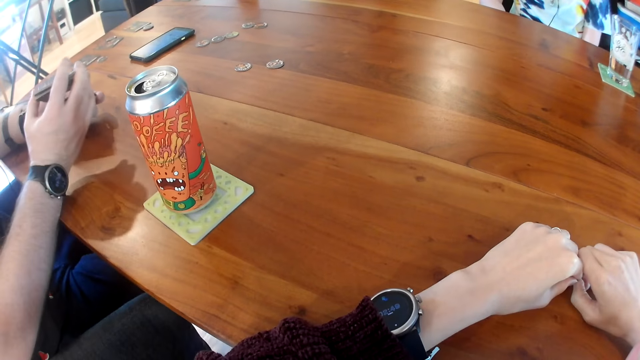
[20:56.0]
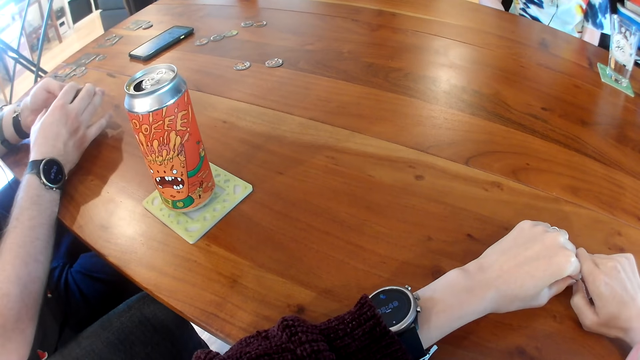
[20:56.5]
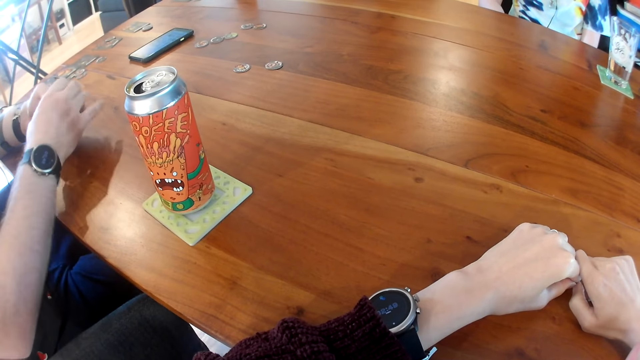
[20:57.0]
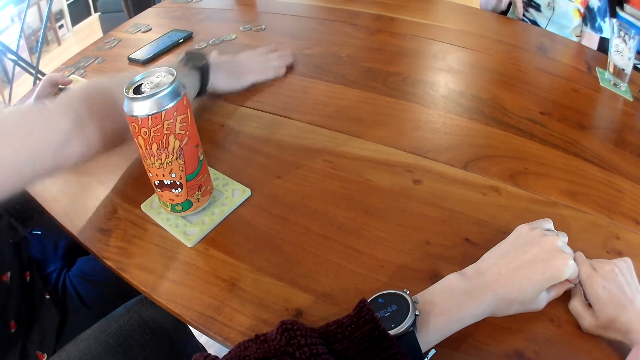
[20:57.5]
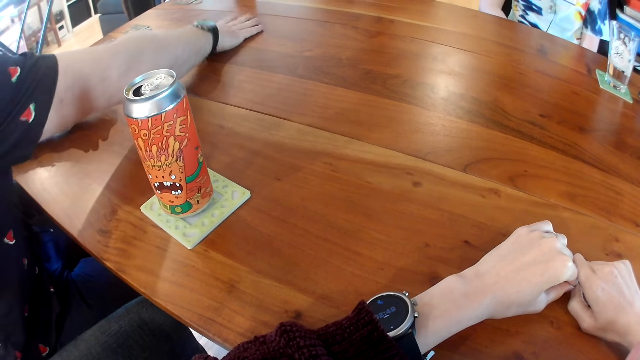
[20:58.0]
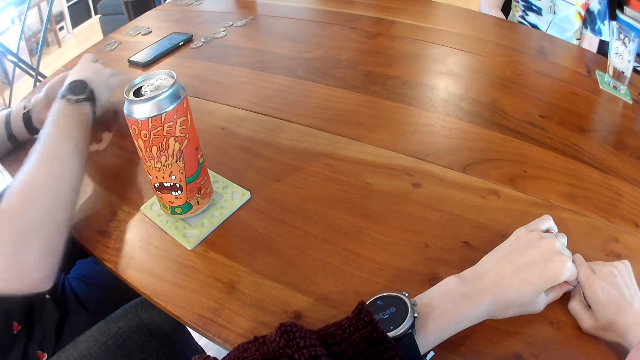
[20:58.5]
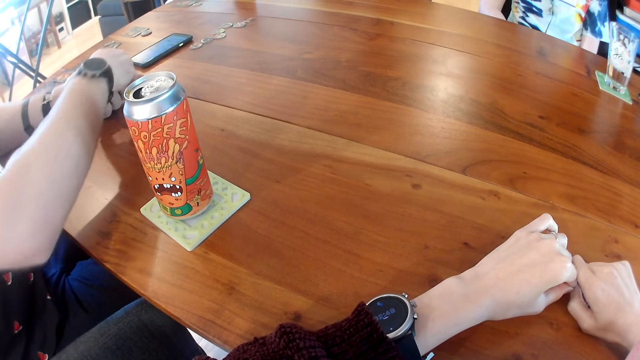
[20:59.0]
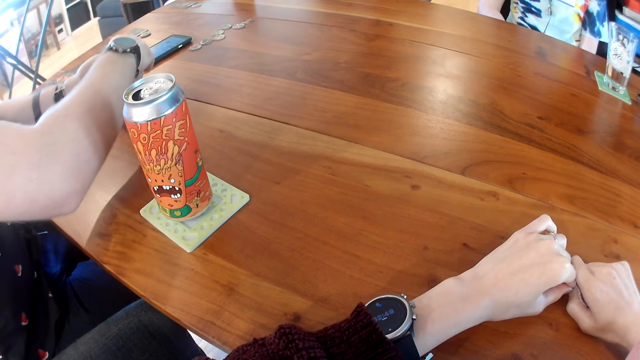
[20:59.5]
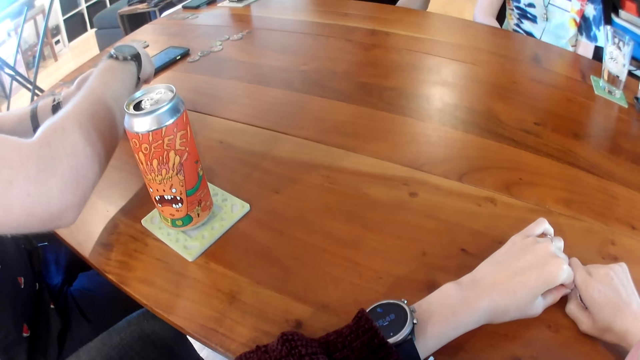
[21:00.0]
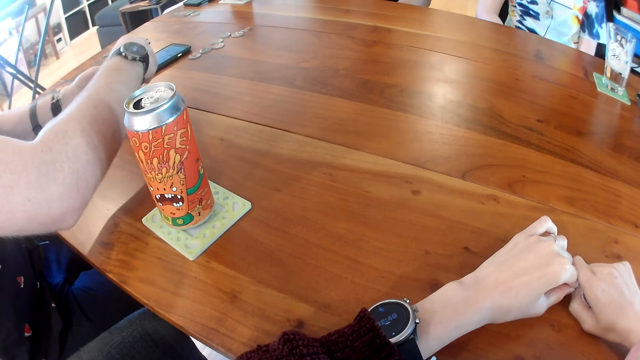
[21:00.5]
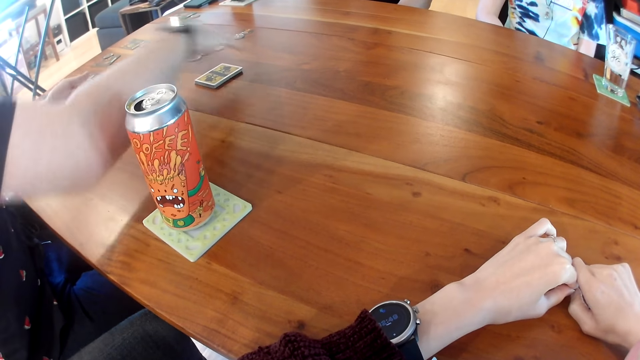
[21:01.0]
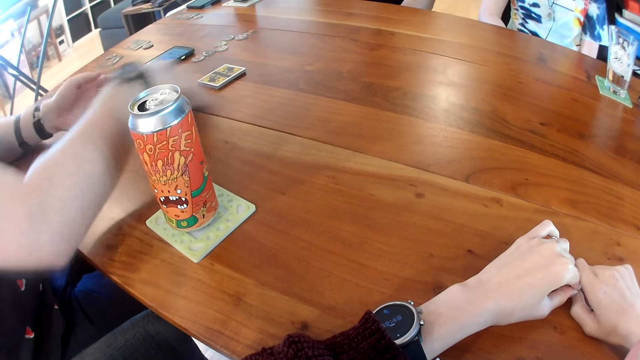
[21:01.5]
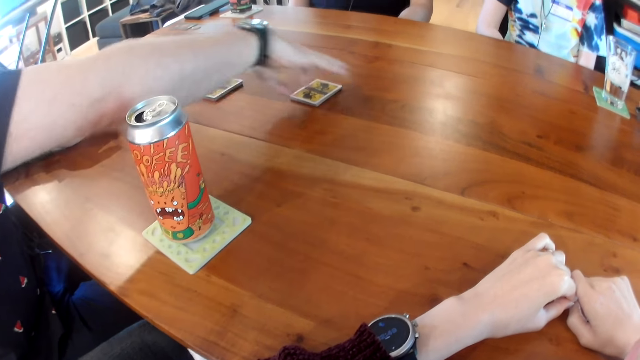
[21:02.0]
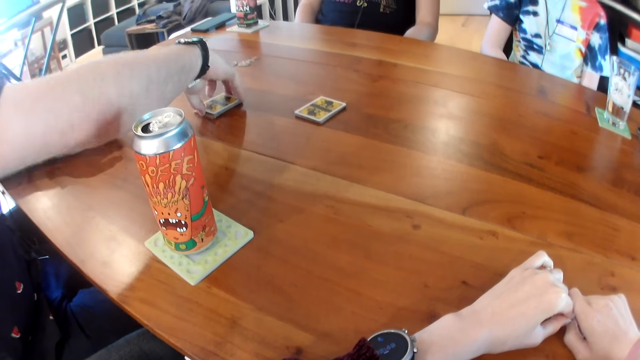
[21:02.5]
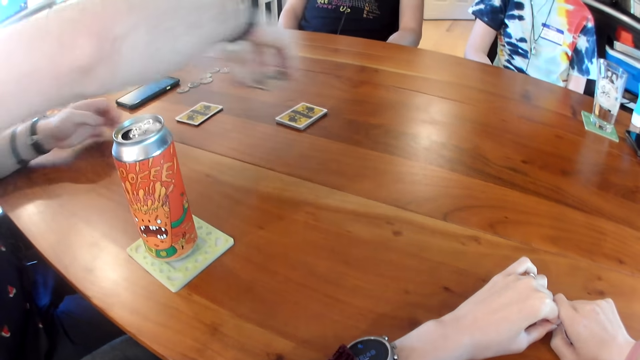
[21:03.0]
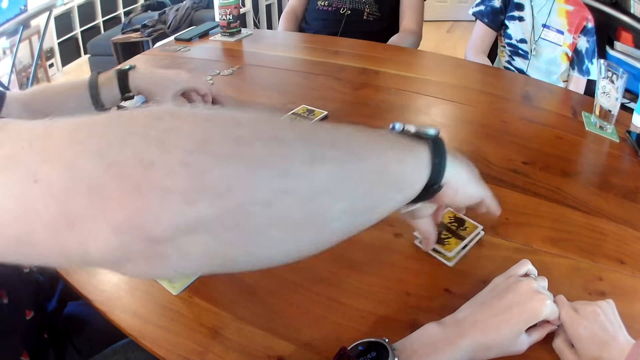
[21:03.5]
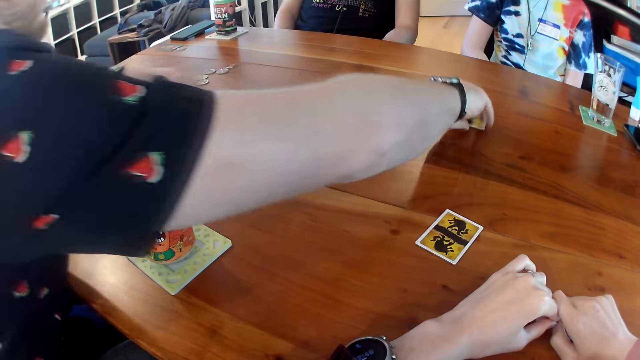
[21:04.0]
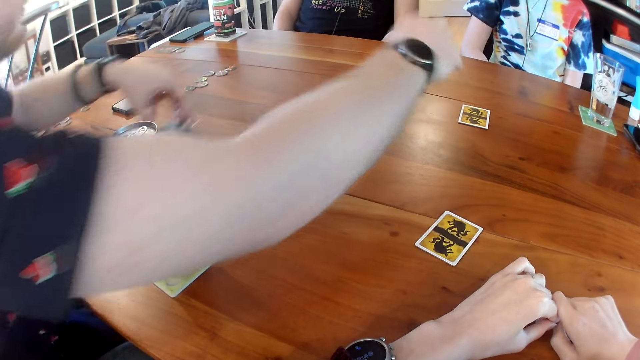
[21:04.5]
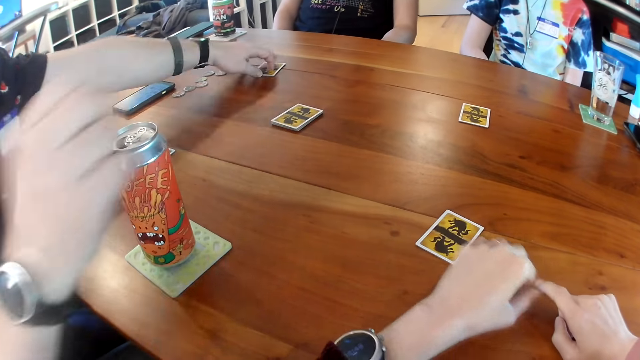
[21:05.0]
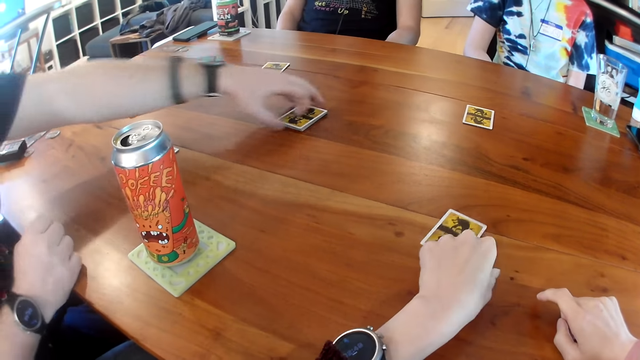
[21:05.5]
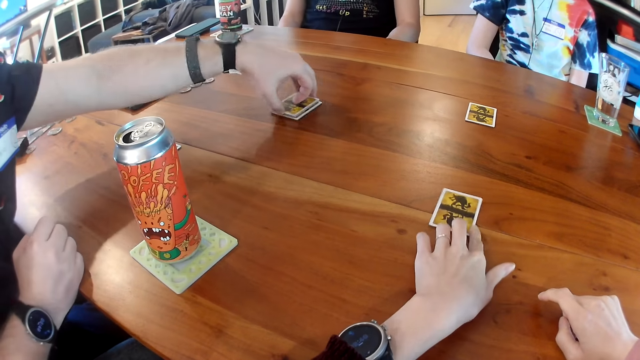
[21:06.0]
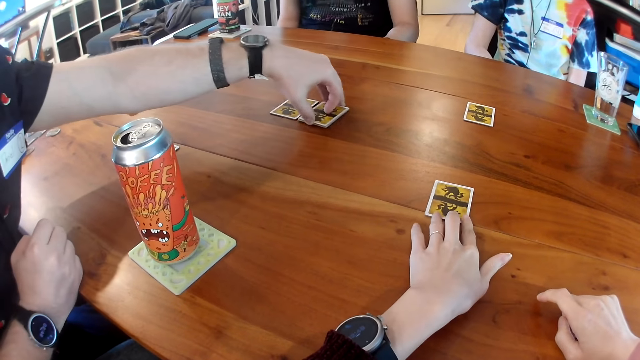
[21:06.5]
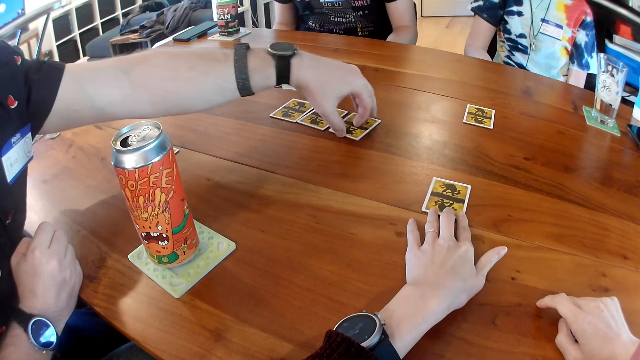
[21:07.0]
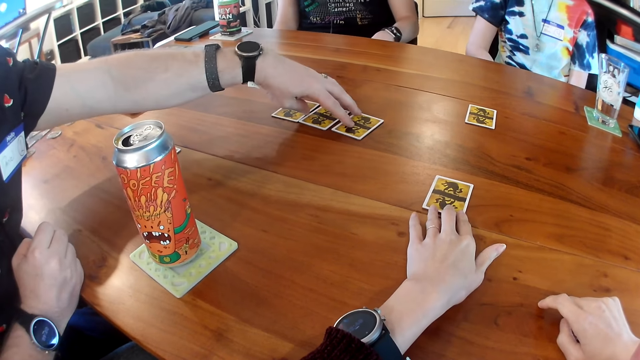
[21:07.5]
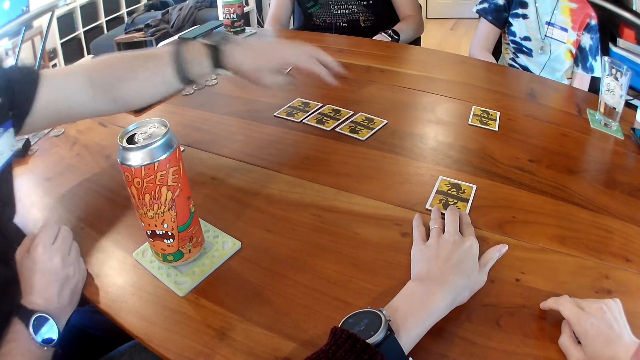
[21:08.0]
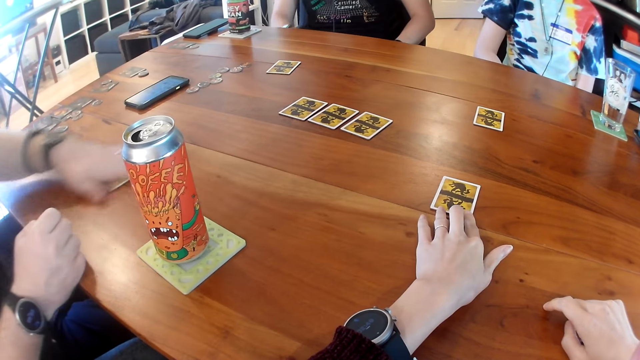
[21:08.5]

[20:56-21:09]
A man moves the round pieces on the table with his right hand. He takes some cards from his left hand with his right hand. He arranges the cards on the table. He places the cards on the table with his right hand. He takes the cards from his left hand with his right hand. He places the cards on the table with his right hand. He picks up the cards from the table with his right hand. He picks a card from the table with his left hand. He places a card on the table with his right hand. He places a card on the table with his right hand again. He places the card on the table with his left hand. He picks up the cards from the table with his left hand. The camera wearer holds the card on the table. She adjusts the card on the table with her left hand. The man places the card on the table with his left hand. He places the card on the table with his left hand again. The camera wearer adjusts the card on the table with her left hand.

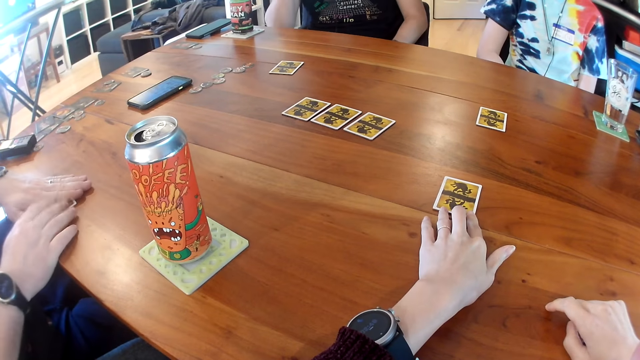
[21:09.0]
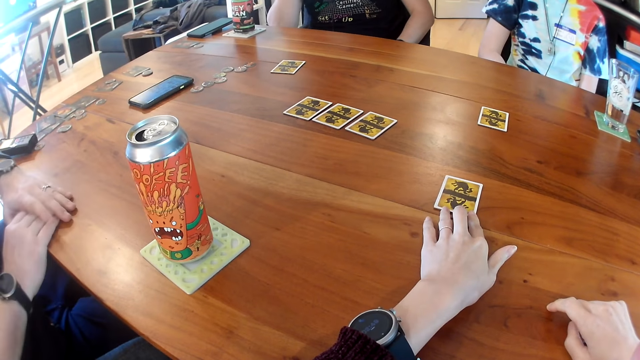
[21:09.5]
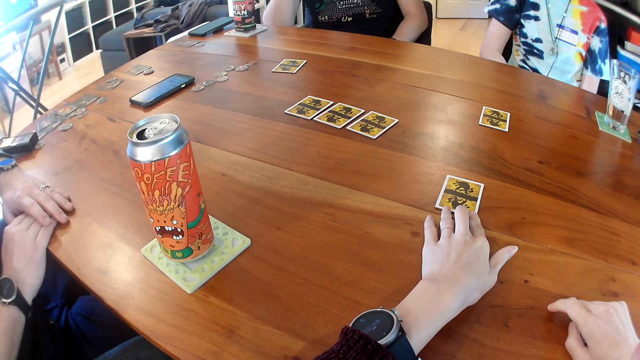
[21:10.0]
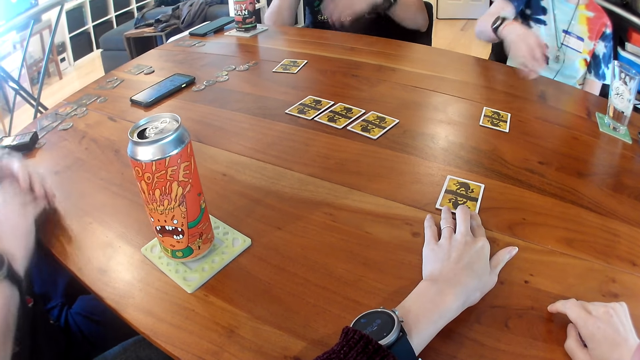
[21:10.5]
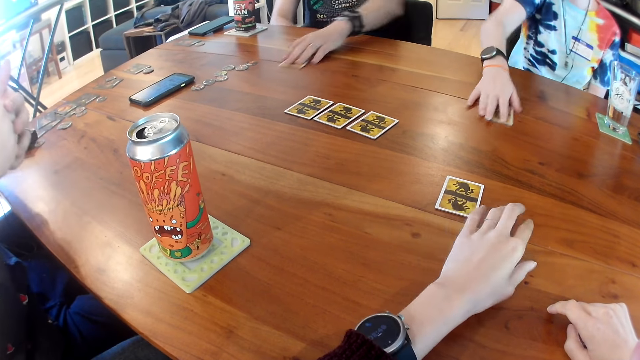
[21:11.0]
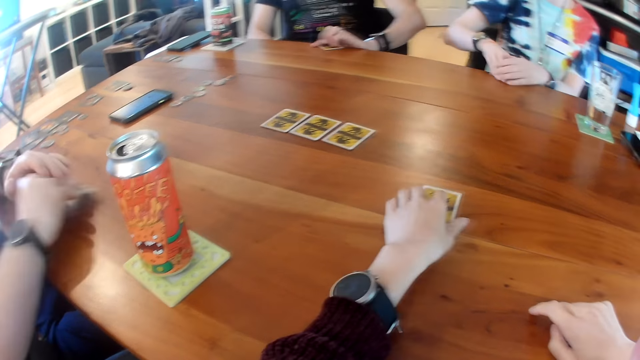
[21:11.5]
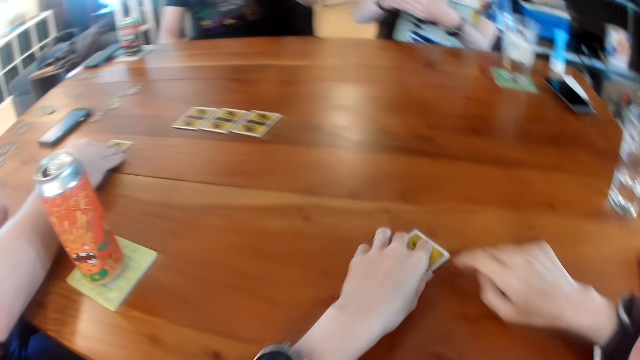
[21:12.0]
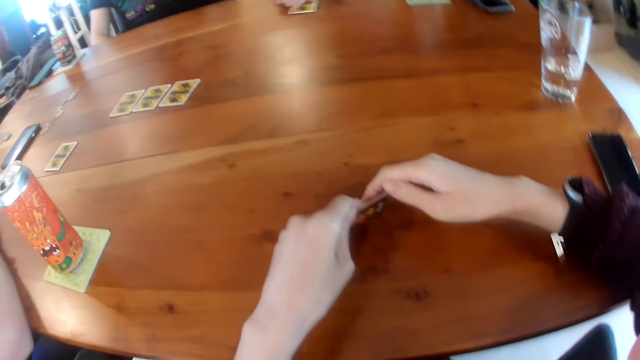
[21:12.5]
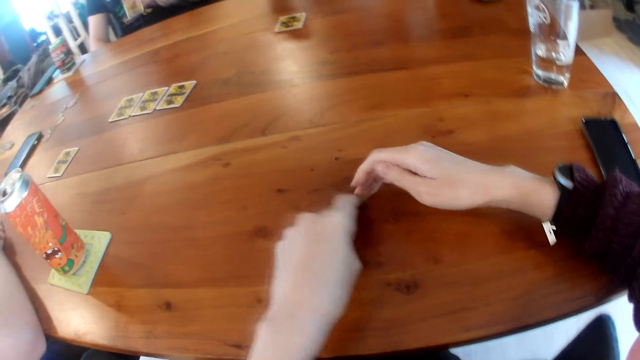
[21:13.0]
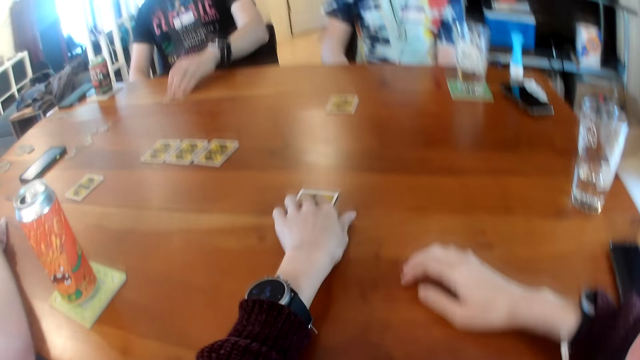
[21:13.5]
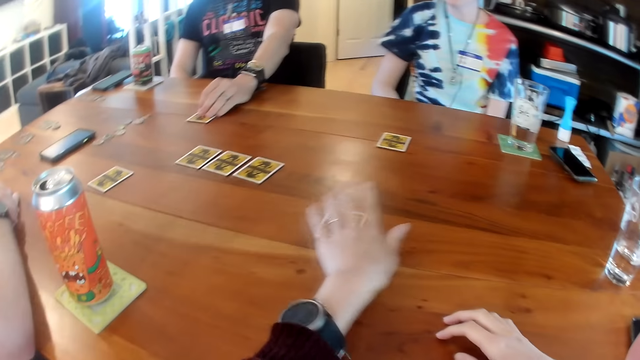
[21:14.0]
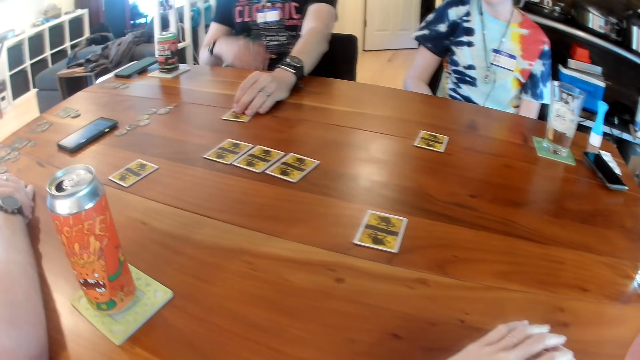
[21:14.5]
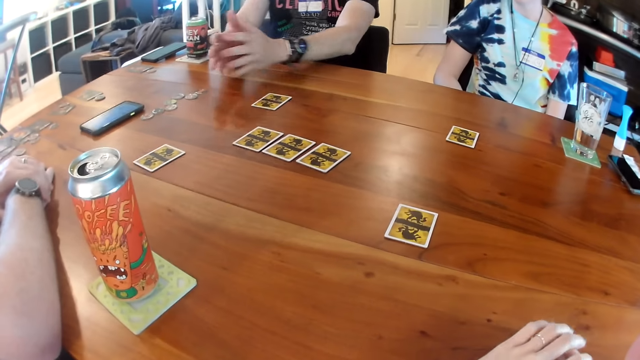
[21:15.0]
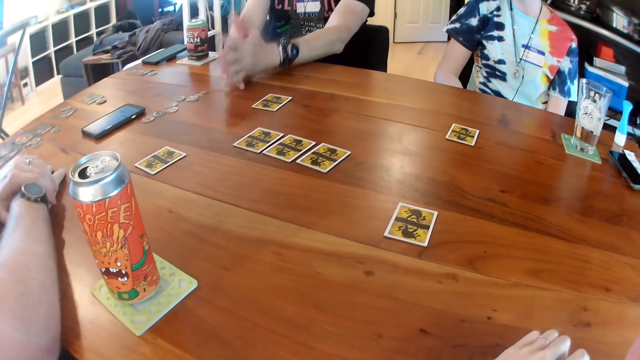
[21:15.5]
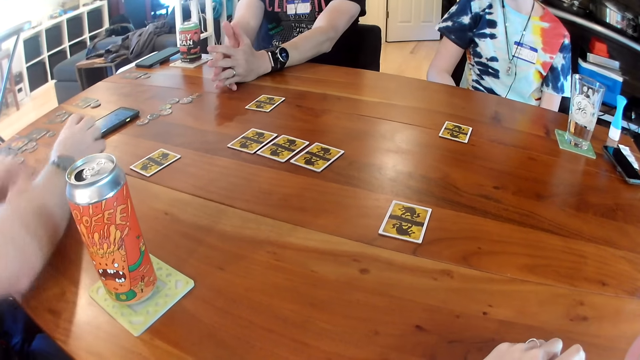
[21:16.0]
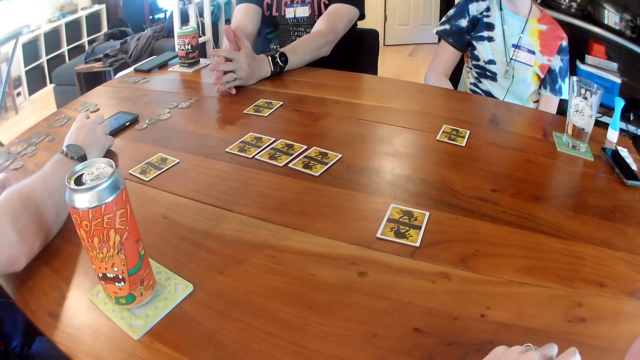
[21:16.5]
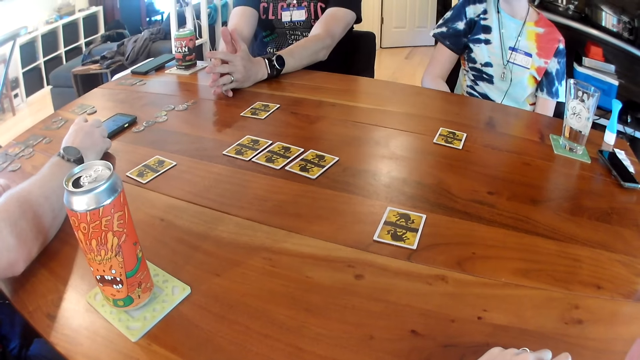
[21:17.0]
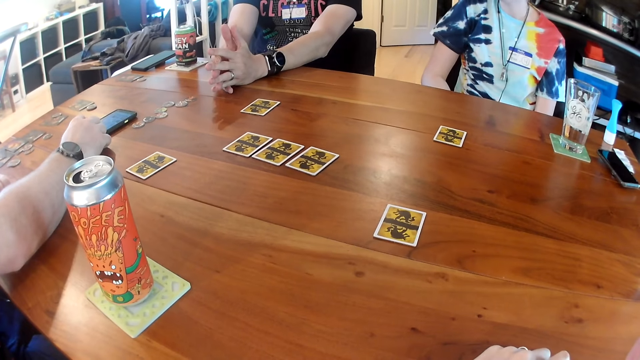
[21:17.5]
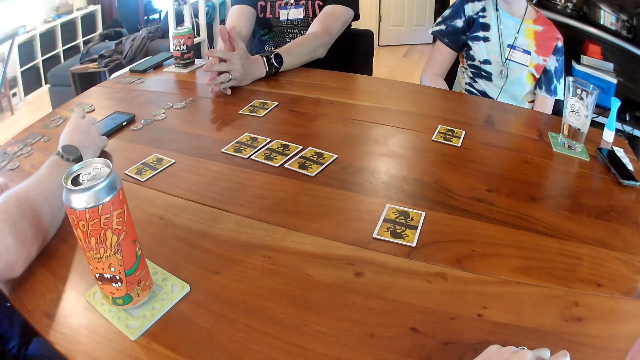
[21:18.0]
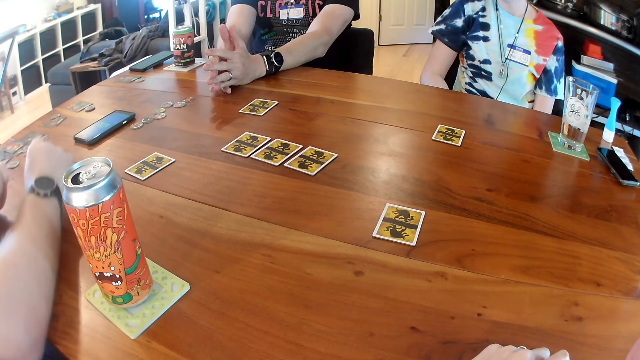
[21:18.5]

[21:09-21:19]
A man moves the card on the table with his left hand. He picks the card from the table with his two hands. A woman picks the card from the table with her left hand. Another man picks the card from the table with his right hand. The camera wearer picks the card from the table with her left hand. The first man places the card on the table with his right hand. The camera wearer checks the card in her two hands. The woman places the card on the table with her right hand. The other man places the card on the table with his right hand. The camera wearer places the card on the table with her left hand. She interacts with the people on the table. The other man places his two hands on the table. A person crosses his fingers. The first man operates the phone on the table with his right hand. He touches the phone on the table.
